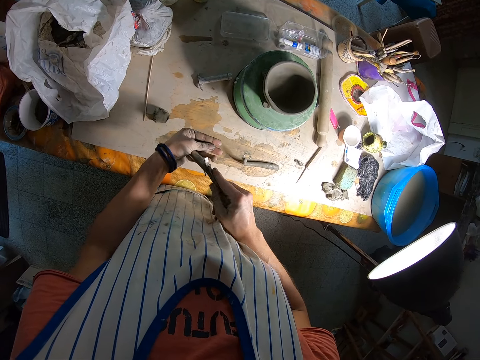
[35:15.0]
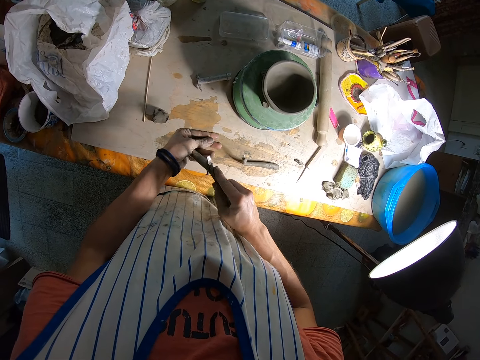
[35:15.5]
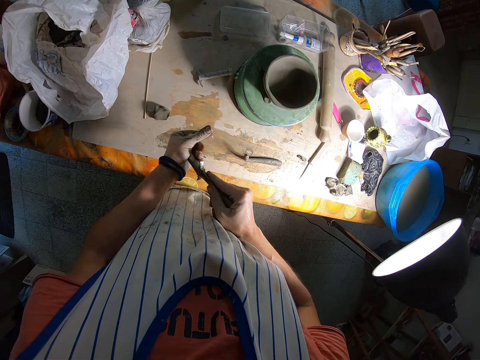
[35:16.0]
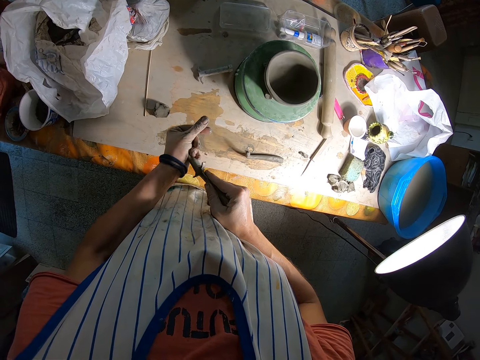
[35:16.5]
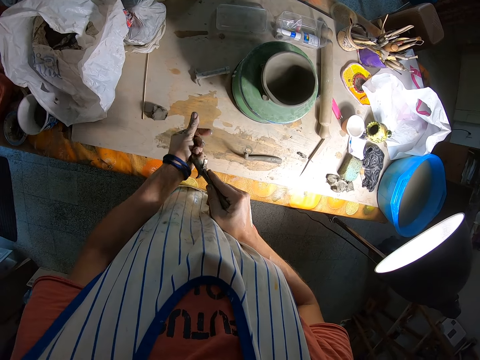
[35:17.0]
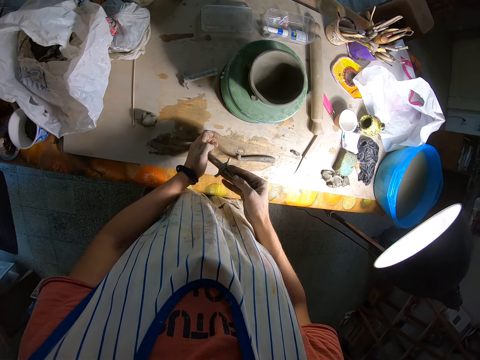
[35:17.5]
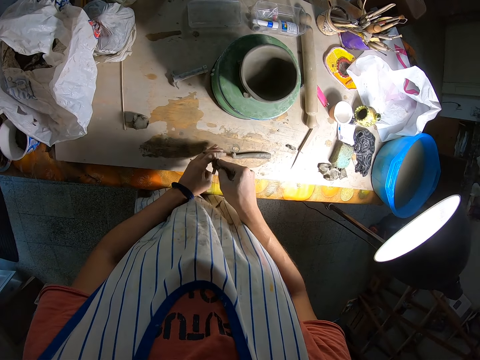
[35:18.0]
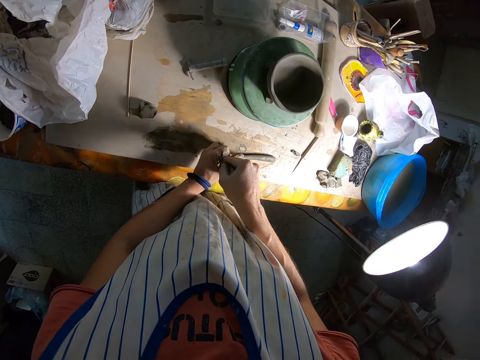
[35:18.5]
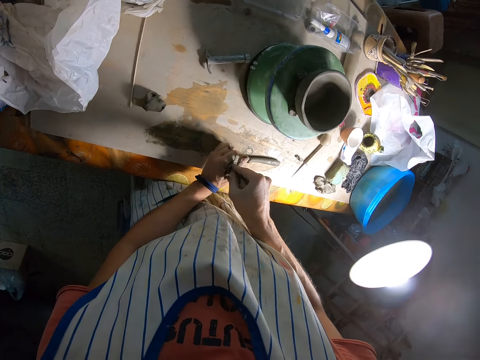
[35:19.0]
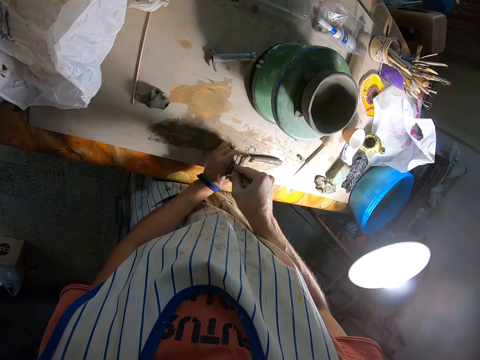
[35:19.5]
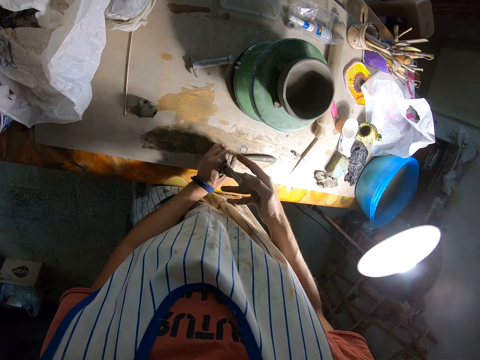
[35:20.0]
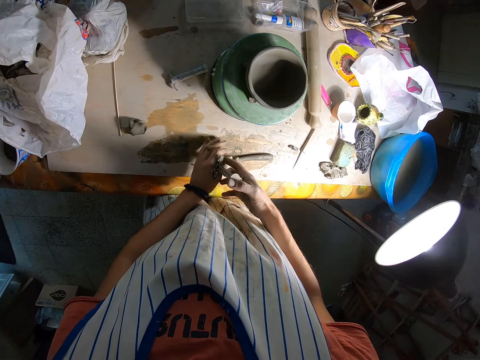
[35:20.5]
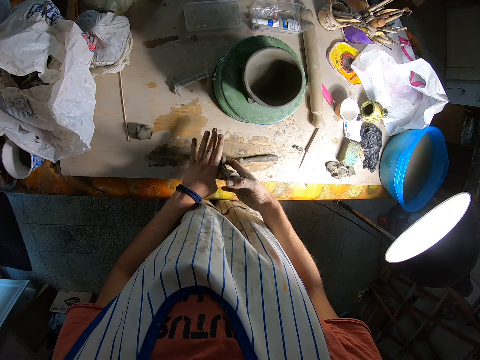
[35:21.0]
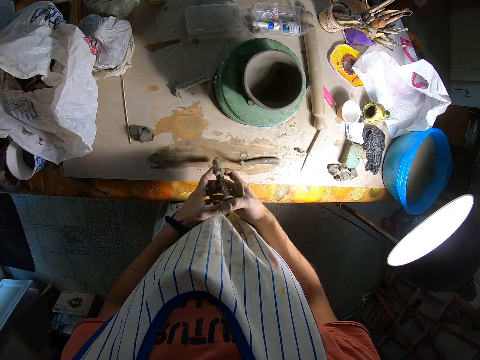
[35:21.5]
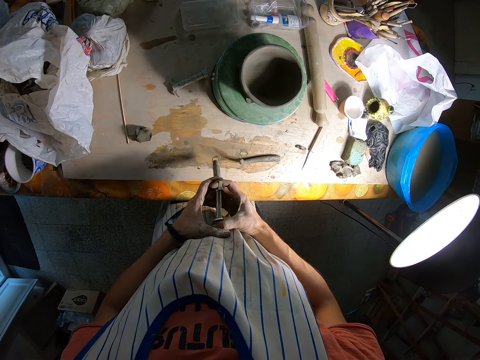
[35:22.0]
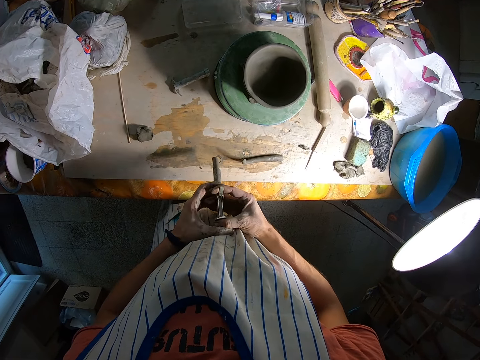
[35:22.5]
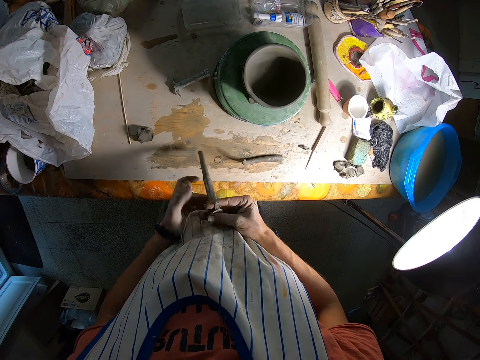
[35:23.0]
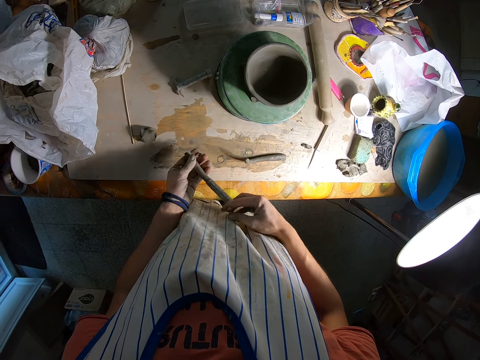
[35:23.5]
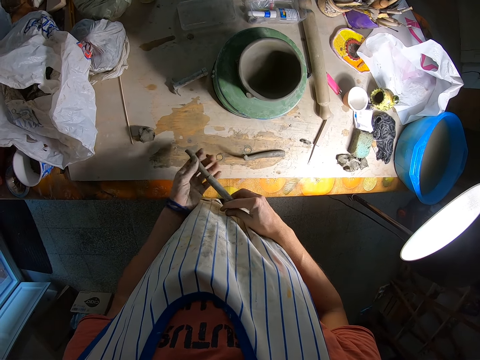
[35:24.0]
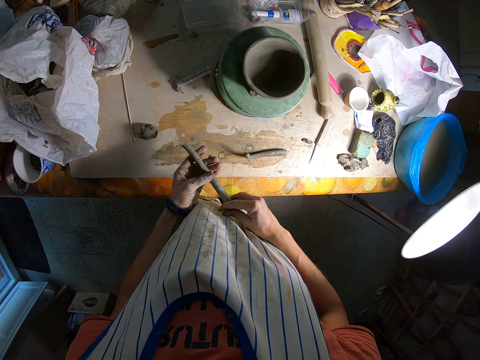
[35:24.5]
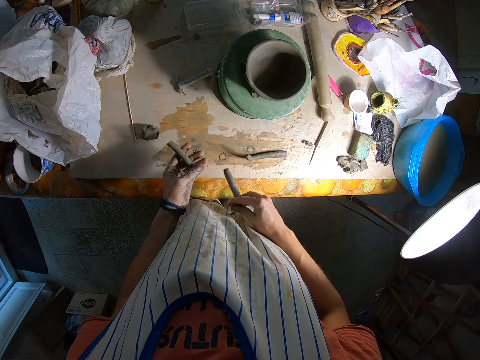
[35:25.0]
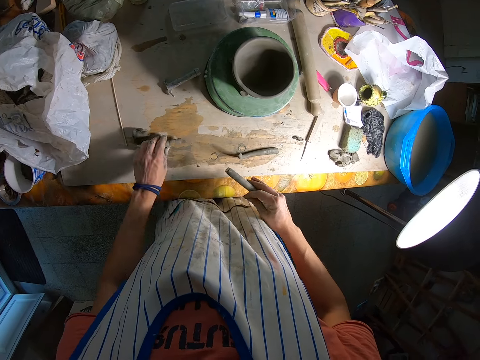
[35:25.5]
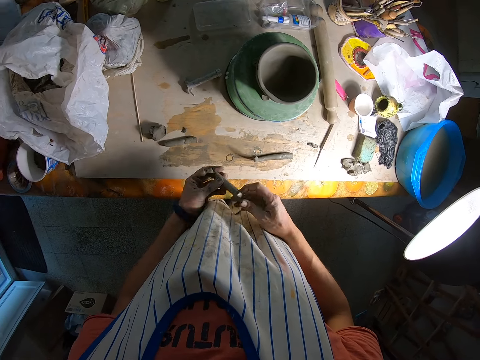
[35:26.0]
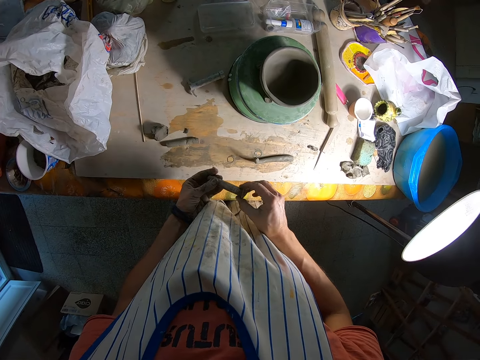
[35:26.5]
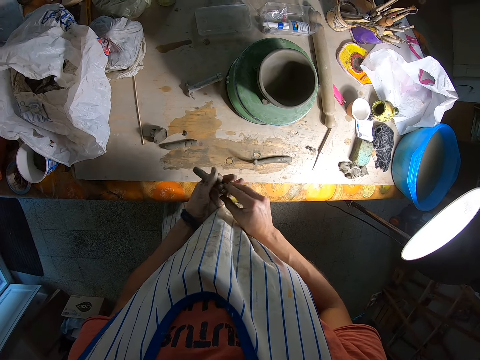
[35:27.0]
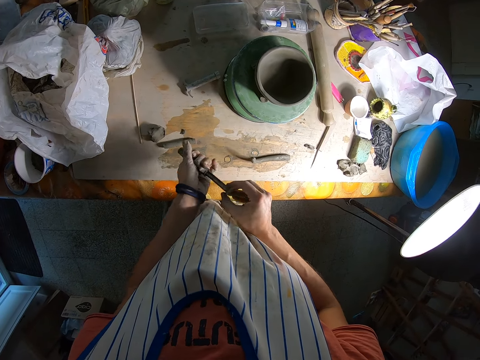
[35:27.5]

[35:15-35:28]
The camera wearer presses the extruder with both hands. He holds a formed clay mold from the extruder with his left hand. He drops the formed clay mold on the table with his left hand. He removes the pincher from the extruder with his right hand.

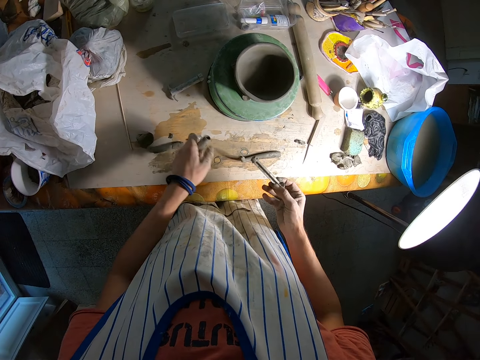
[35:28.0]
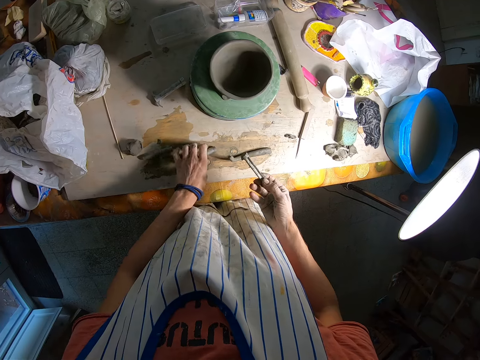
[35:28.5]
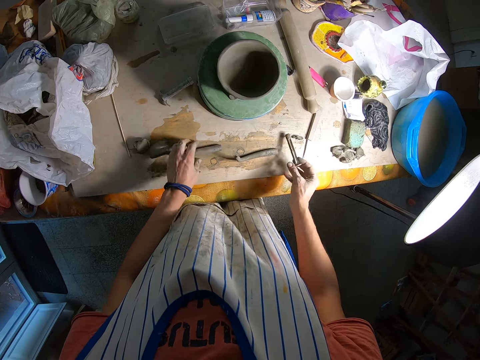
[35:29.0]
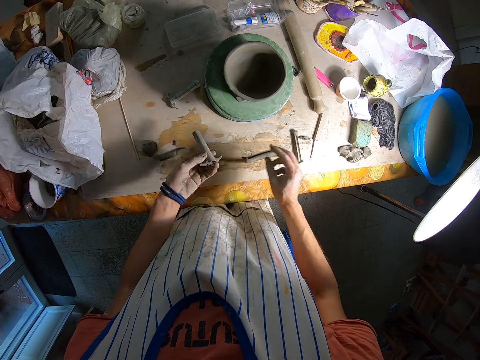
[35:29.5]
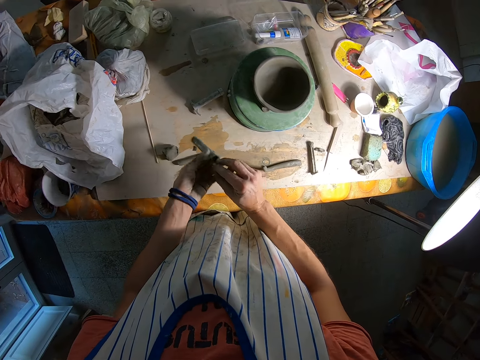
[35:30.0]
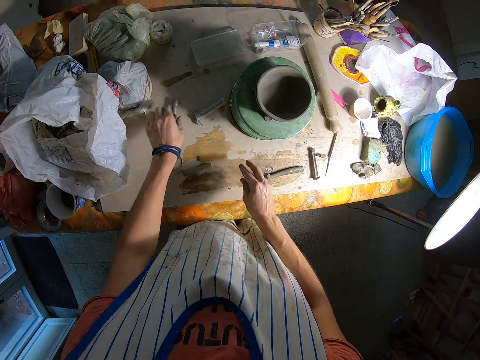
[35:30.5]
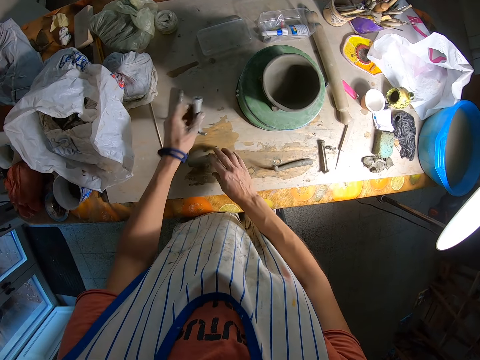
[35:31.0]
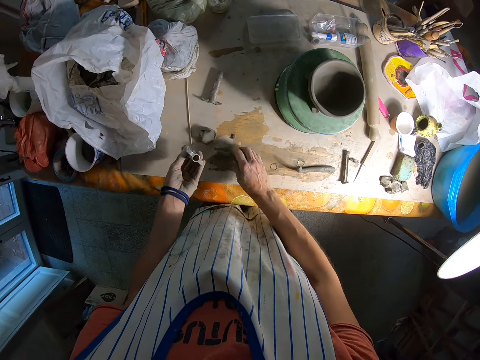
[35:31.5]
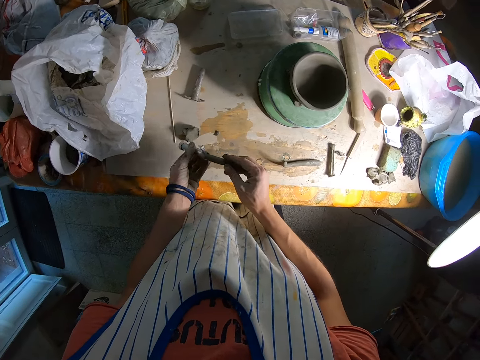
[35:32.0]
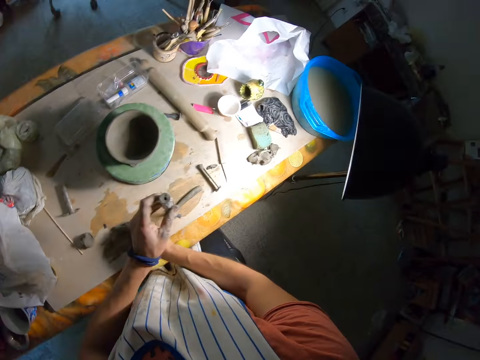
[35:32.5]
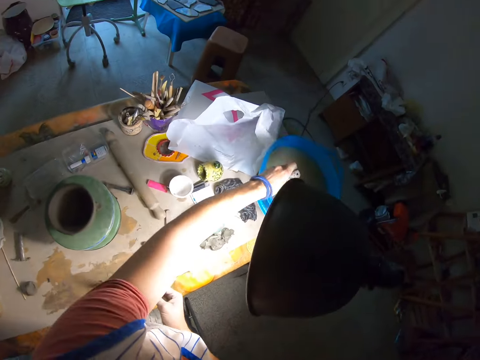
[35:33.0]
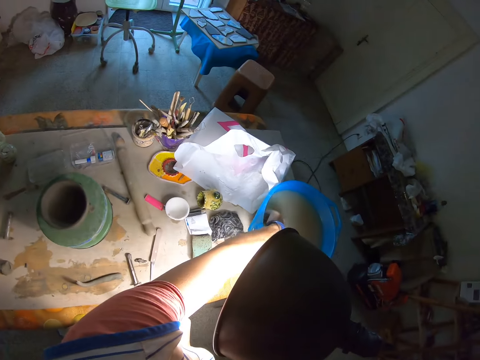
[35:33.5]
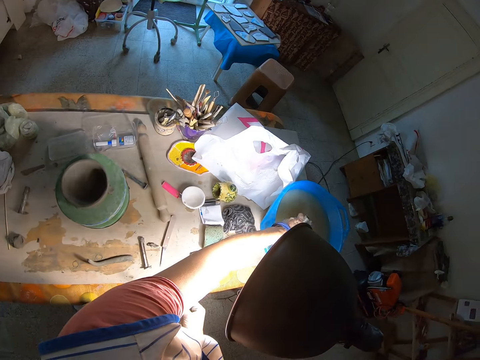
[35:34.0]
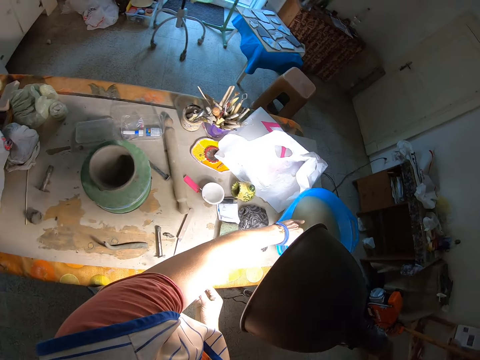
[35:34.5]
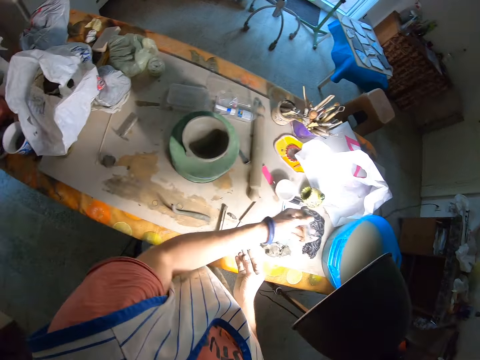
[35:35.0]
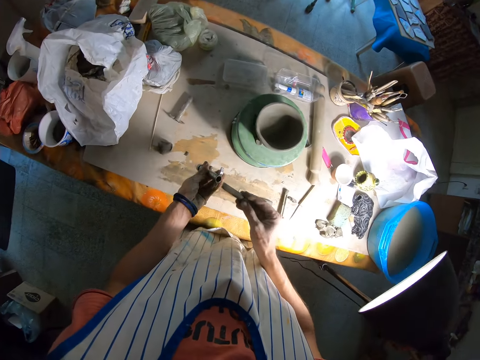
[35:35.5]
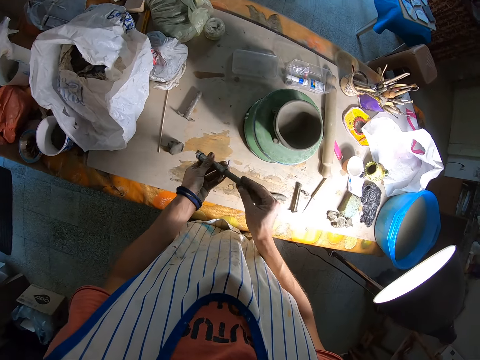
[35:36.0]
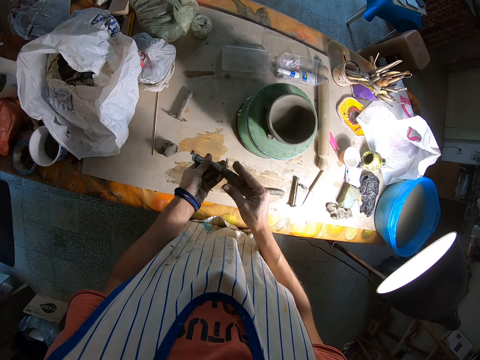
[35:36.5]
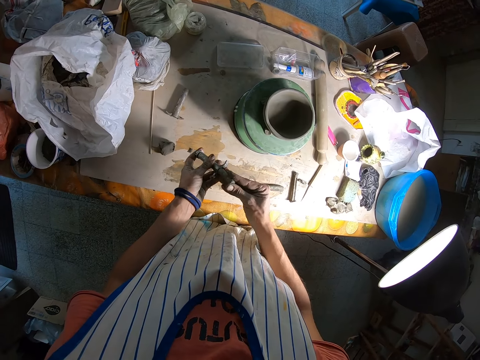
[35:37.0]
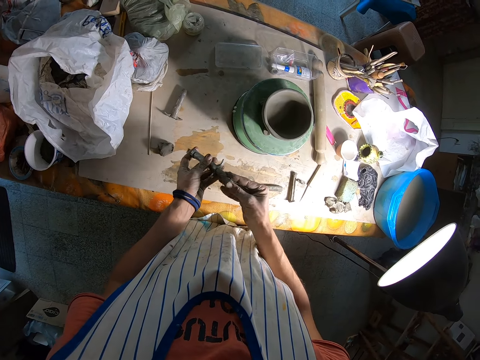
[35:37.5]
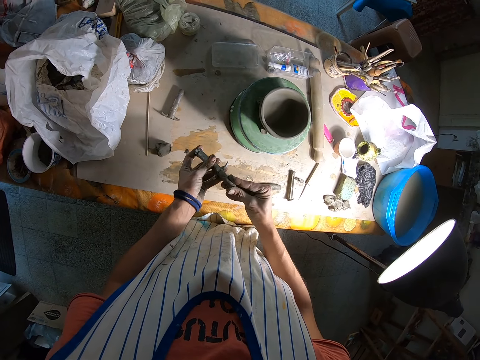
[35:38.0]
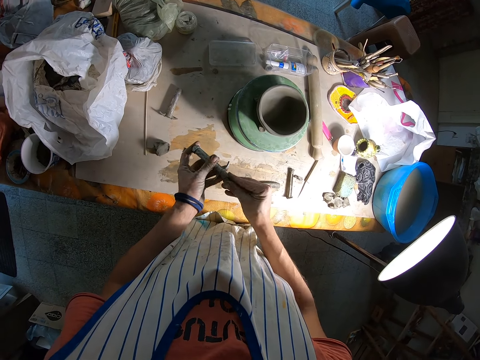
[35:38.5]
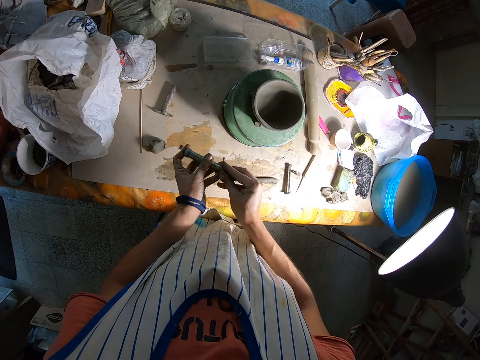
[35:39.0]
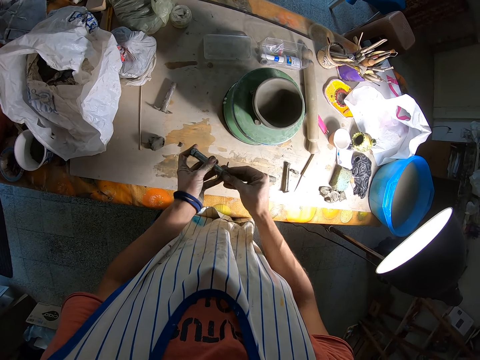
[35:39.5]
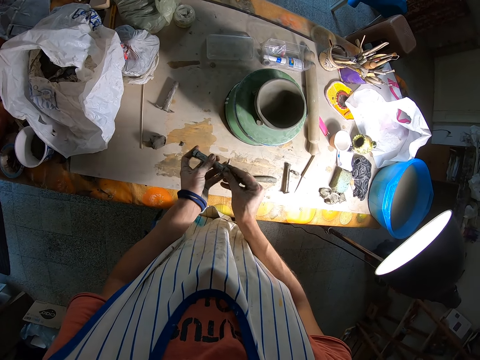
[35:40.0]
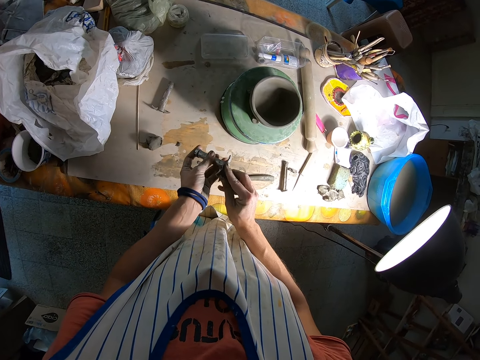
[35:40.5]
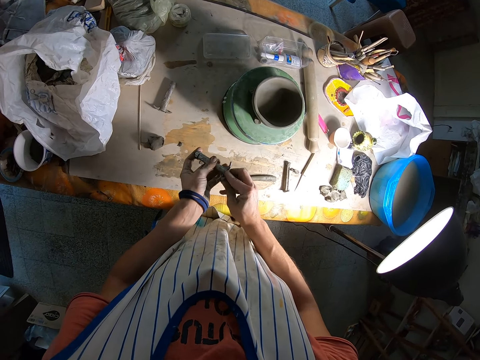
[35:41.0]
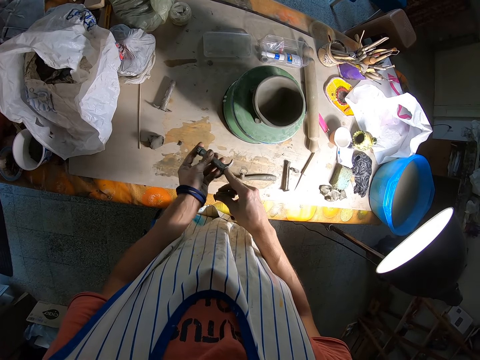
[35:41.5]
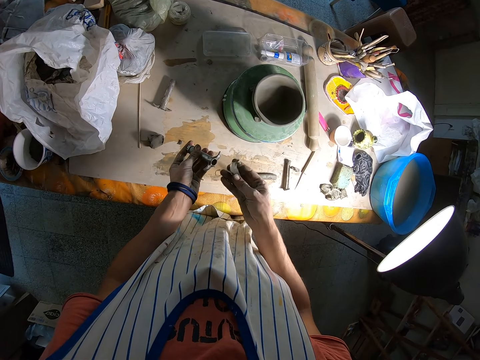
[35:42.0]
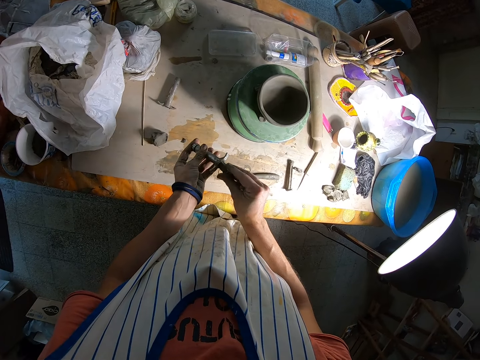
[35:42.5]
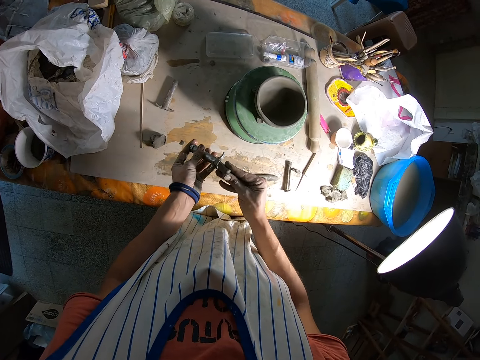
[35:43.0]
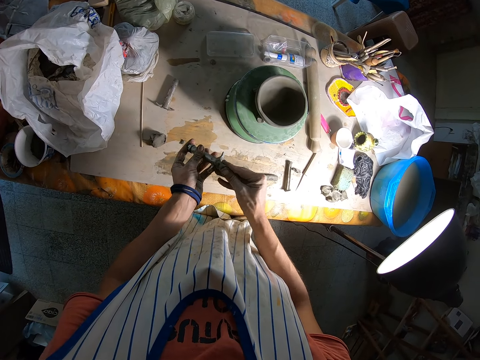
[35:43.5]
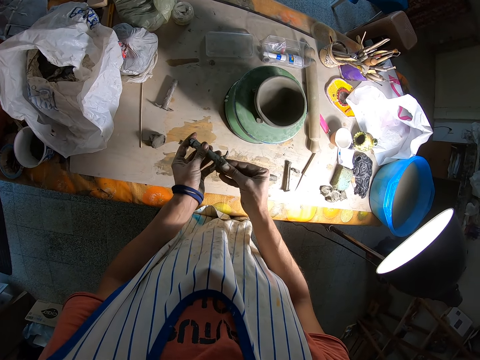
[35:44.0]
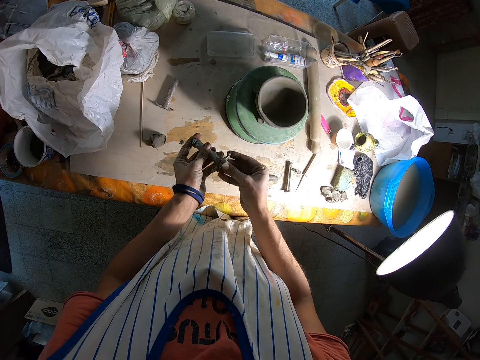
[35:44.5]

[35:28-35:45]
The camera wearer drops the extruder on the table with his left hand. He drops the pincher on the table with his right hand. He picks up the extruder on the table with his left hand. He drops the extruder on the table with his left hand. He picks up the extruder on the table with his left hand. He picks up the formed clay mold on the table with his right hand. He dips the extruder in the bowl of water on the table with his left hand. He inserts the formed mold in the extruder with his left hand.
